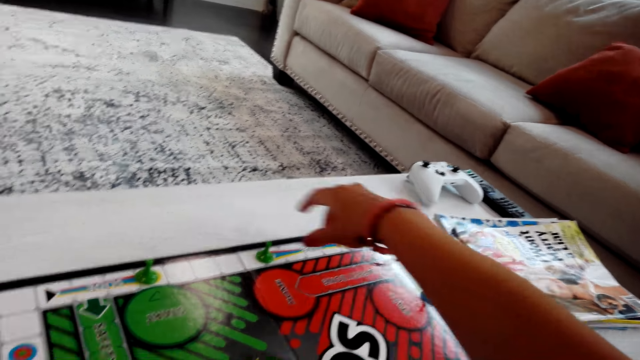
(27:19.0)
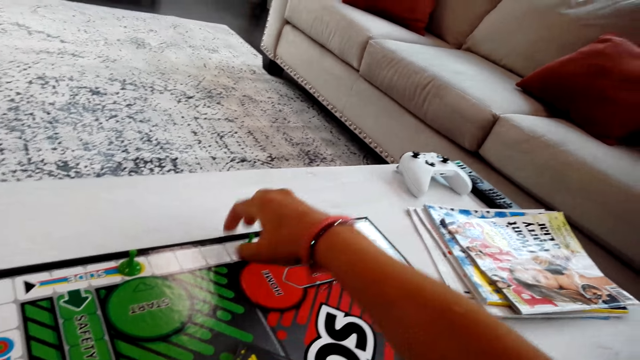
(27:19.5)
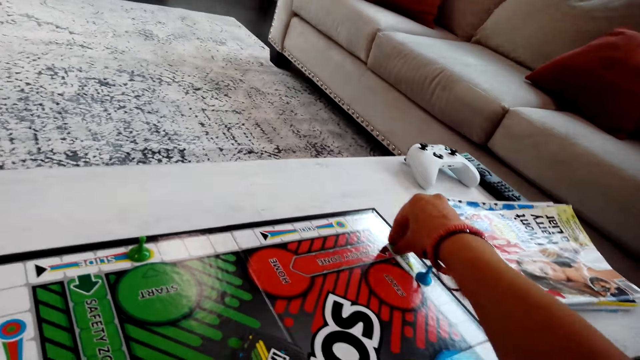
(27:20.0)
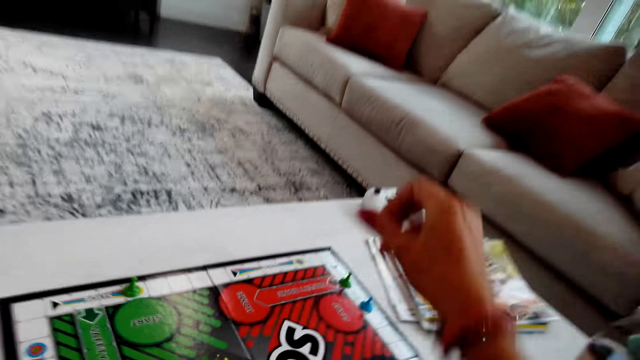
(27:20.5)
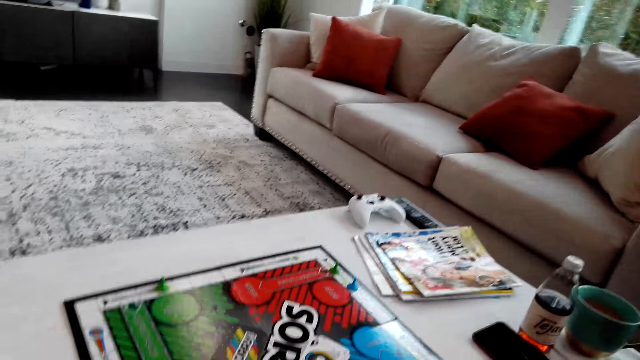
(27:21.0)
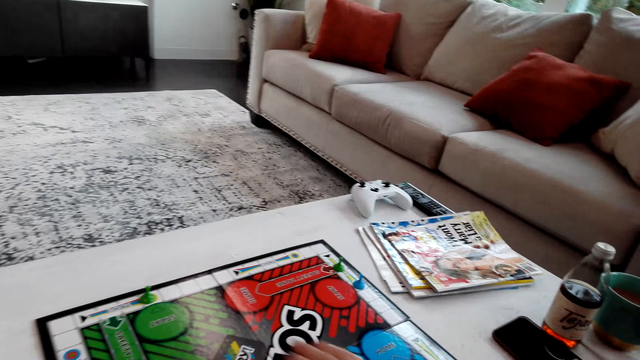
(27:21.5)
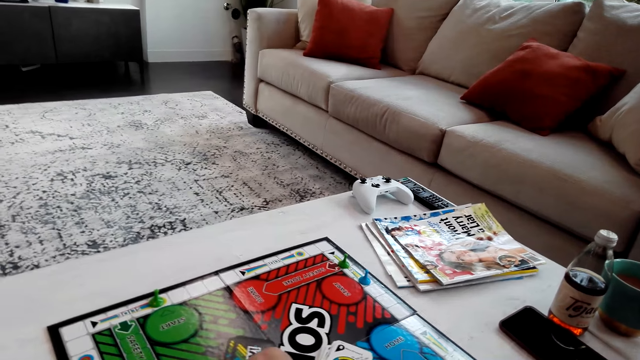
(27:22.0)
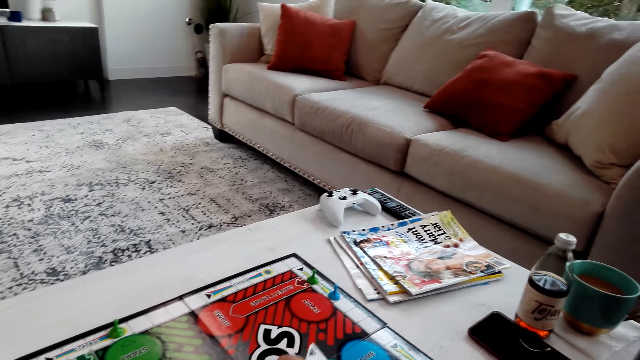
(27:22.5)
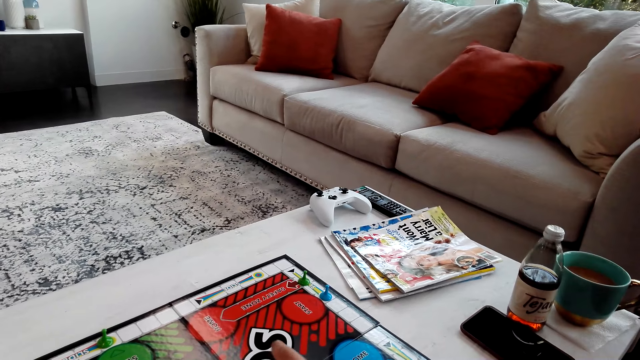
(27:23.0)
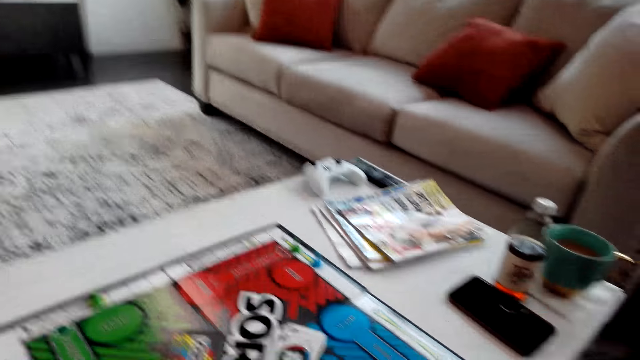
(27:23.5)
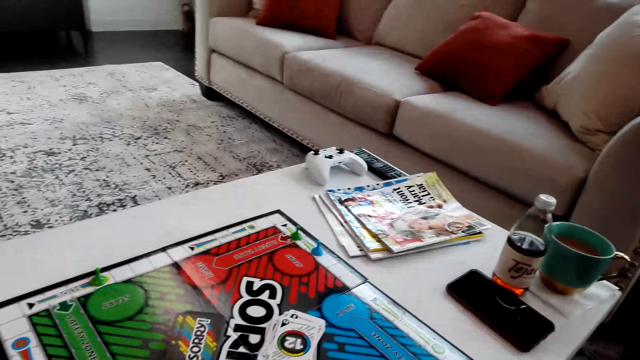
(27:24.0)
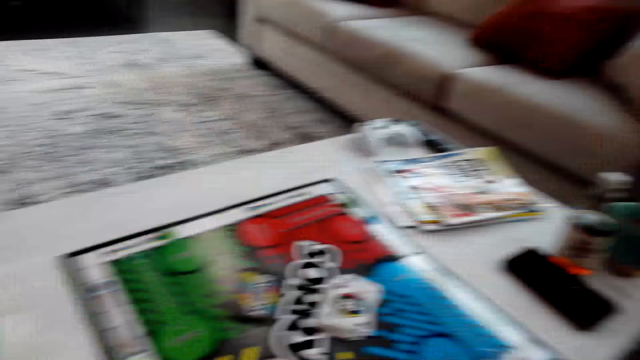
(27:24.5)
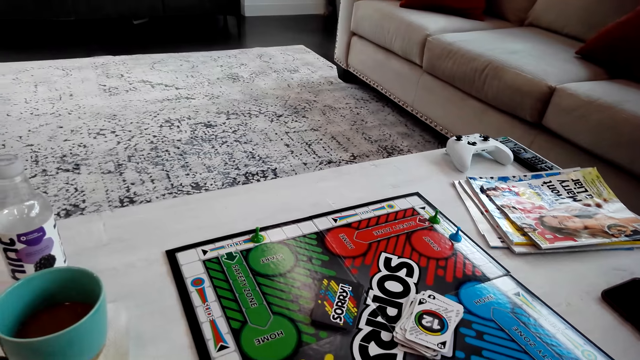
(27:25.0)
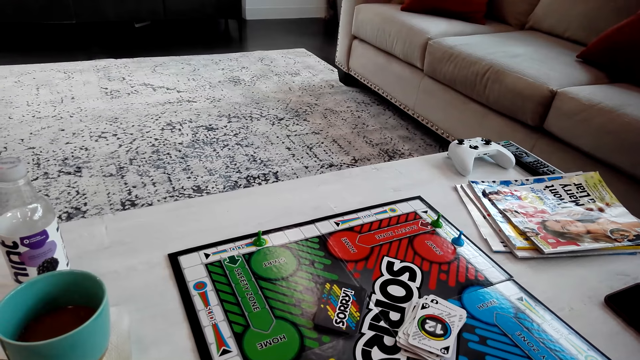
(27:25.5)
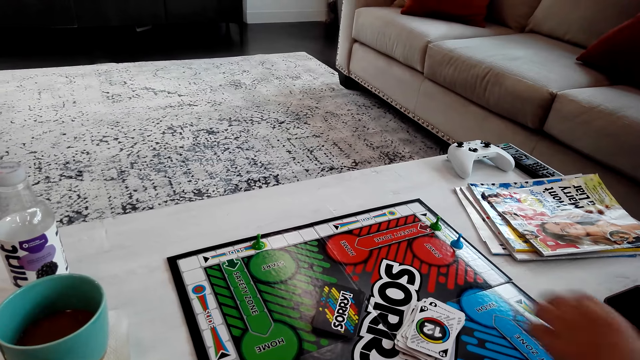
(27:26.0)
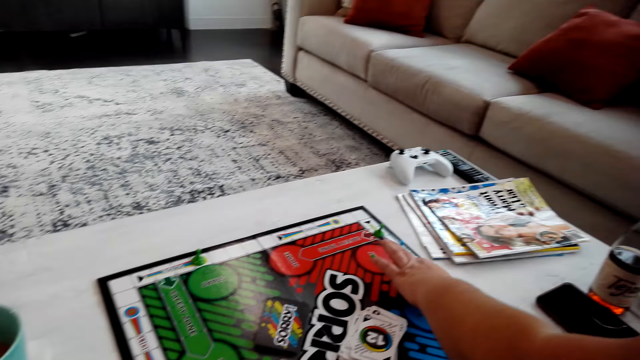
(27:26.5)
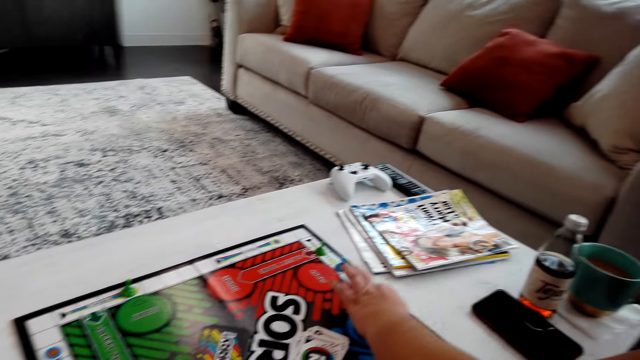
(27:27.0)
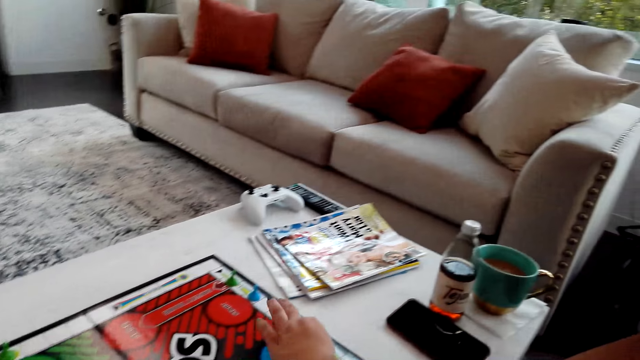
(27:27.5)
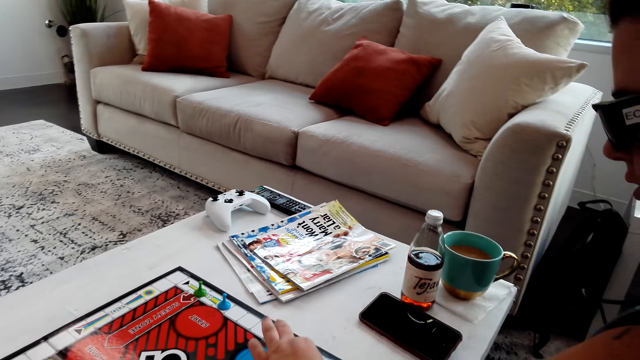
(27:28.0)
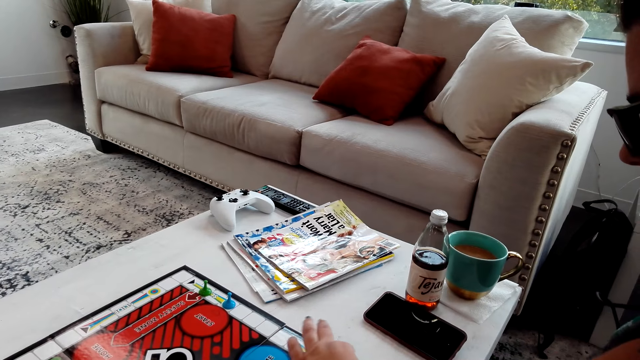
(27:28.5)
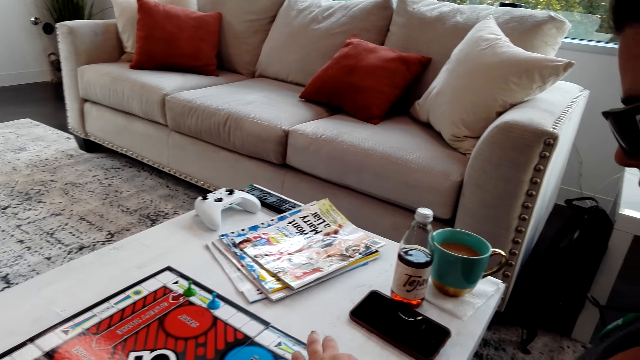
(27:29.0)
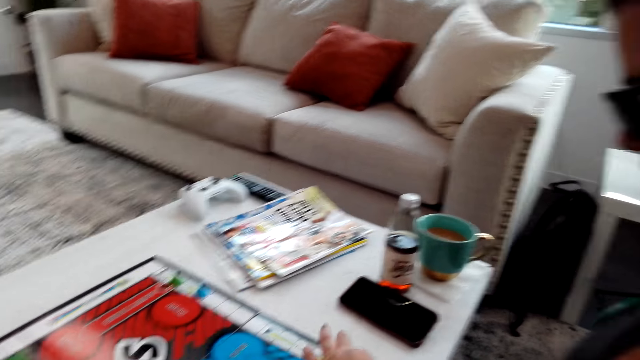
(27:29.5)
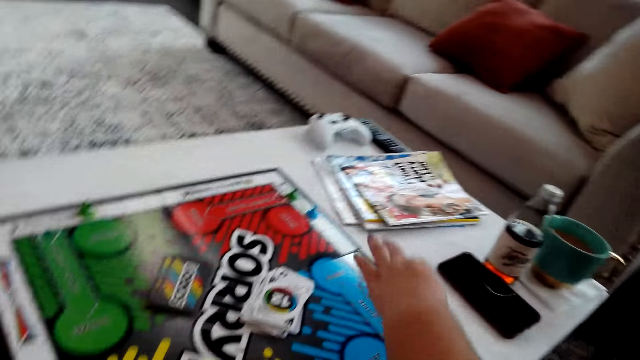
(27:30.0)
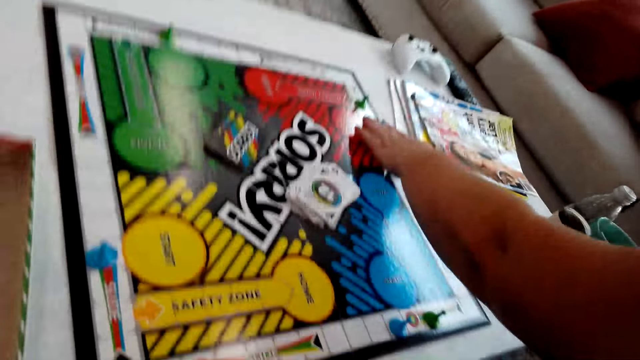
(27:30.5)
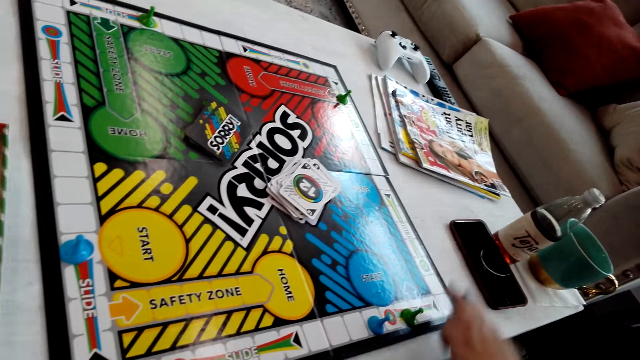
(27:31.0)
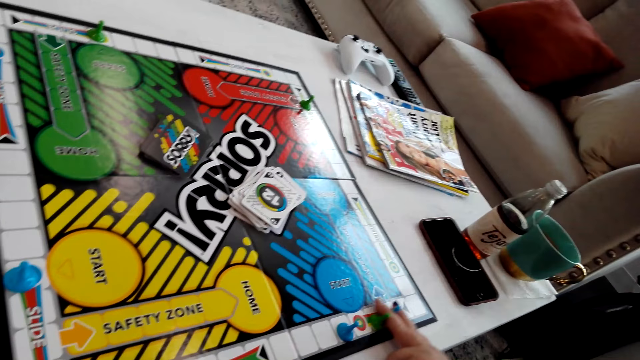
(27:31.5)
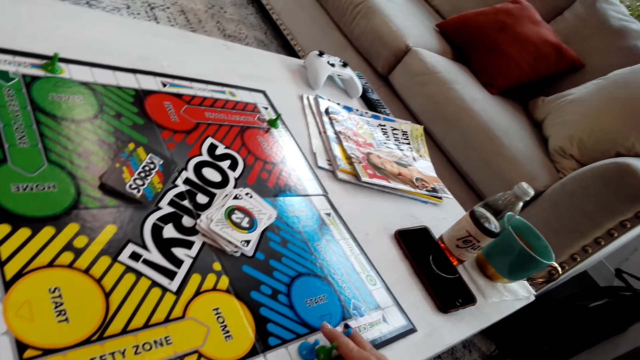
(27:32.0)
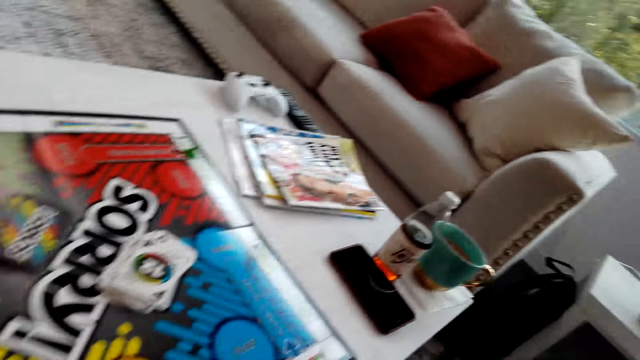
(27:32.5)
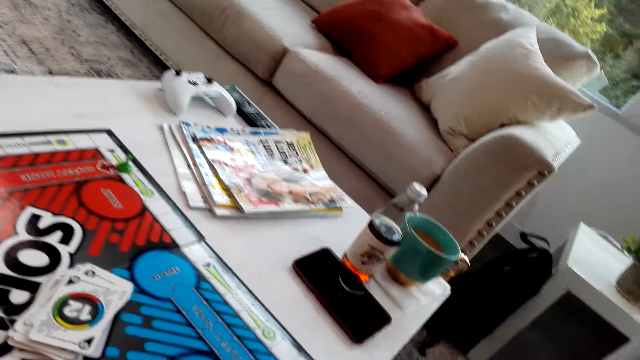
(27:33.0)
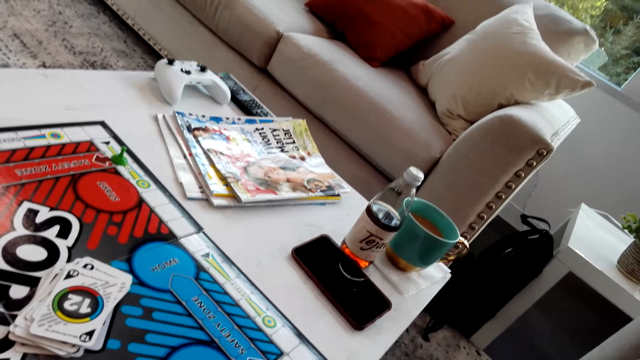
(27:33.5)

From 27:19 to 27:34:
The camera wearer moves the Sorry game piece. A person counts the boxes on the board. The person moves the Sorry game piece.

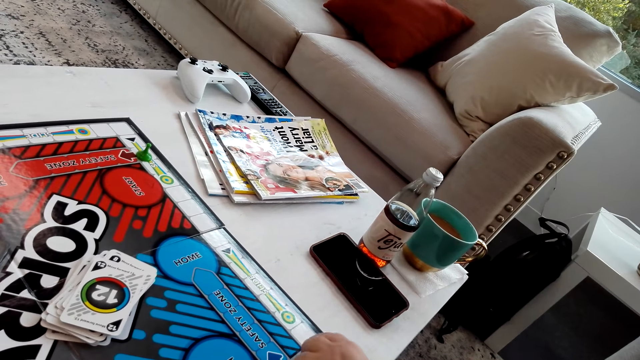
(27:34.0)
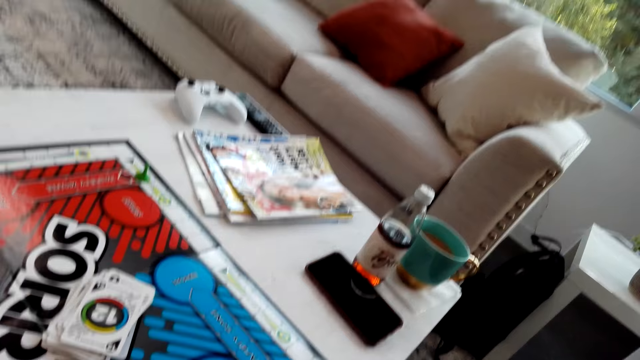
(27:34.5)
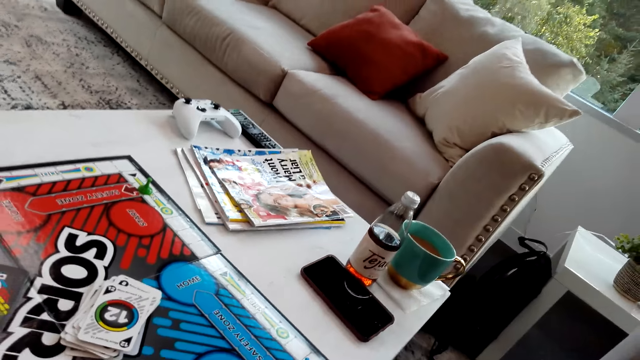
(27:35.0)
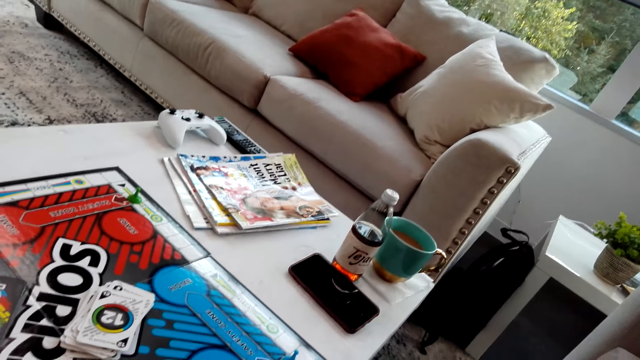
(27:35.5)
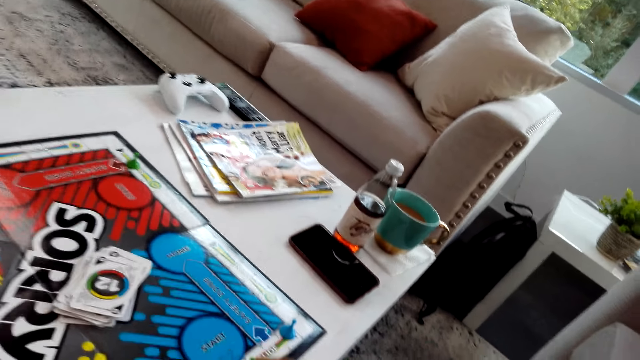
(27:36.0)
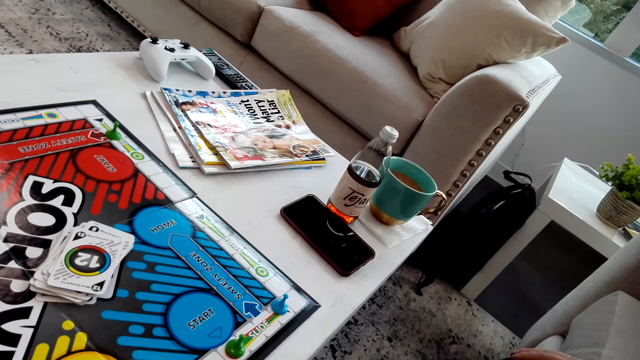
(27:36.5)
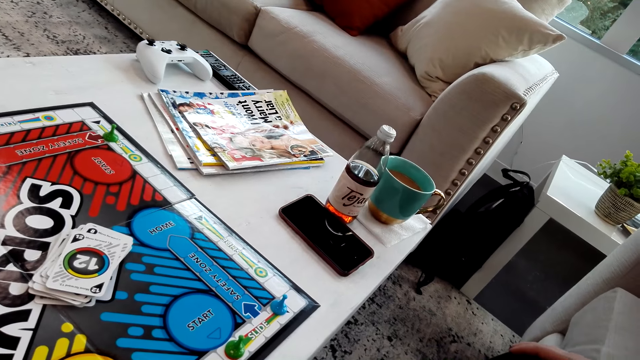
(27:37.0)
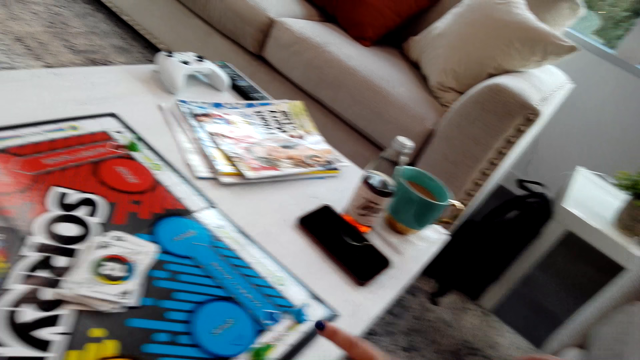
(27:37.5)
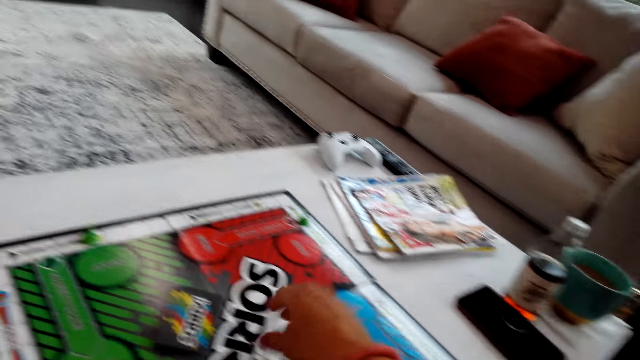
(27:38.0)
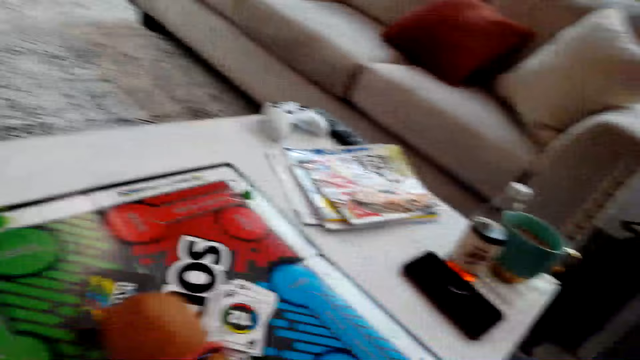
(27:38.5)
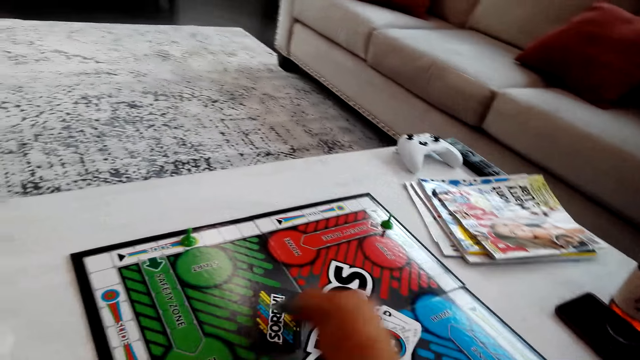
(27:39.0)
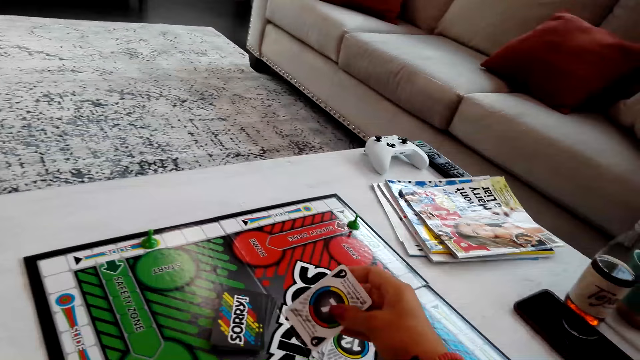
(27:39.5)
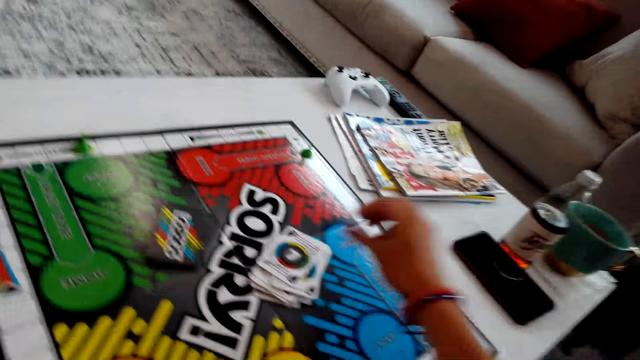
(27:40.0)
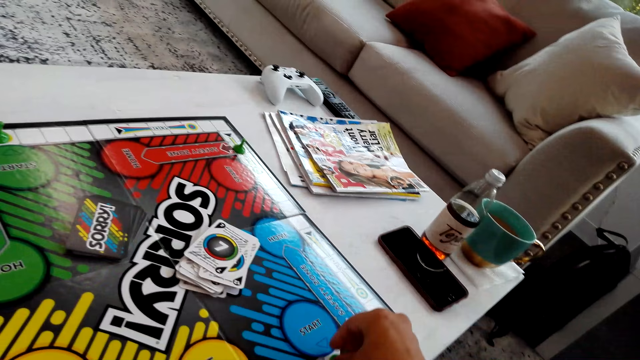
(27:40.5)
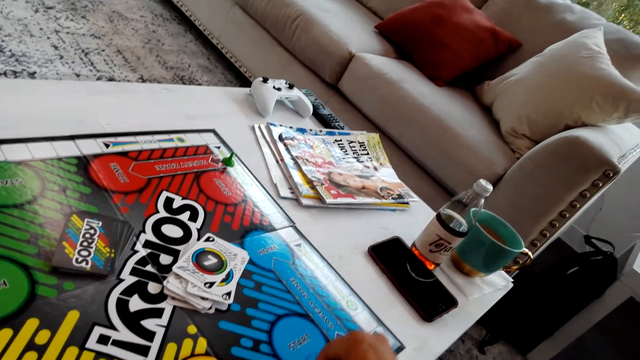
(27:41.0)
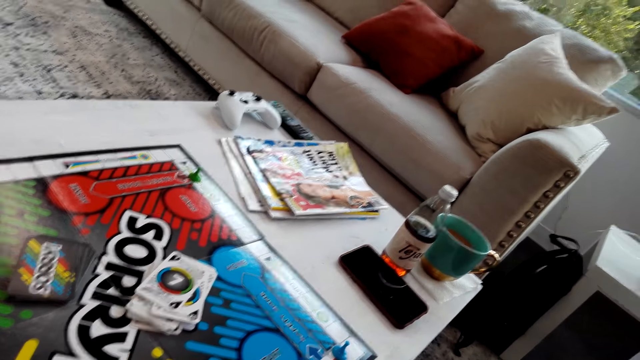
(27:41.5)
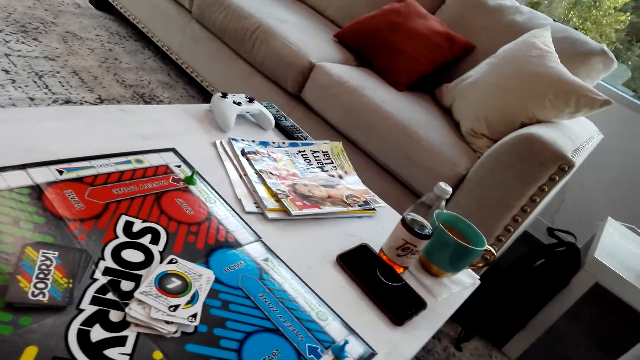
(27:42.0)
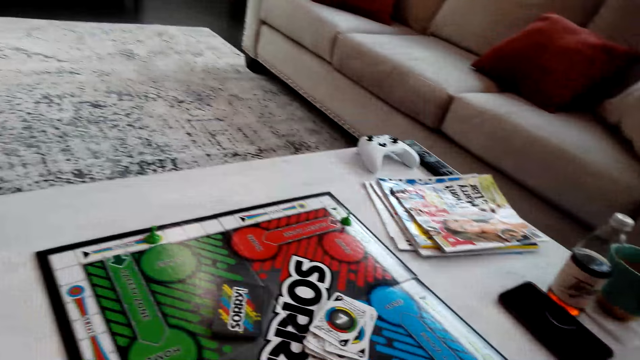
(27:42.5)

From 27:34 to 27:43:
The camera wearer picks a Sorry game card on the Sorry game board. They put the card back on the board. They move the Sorry game piece.
